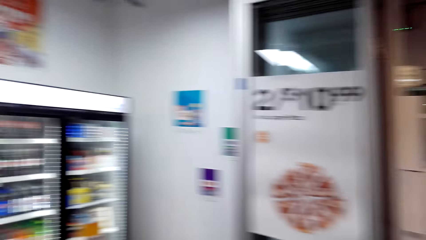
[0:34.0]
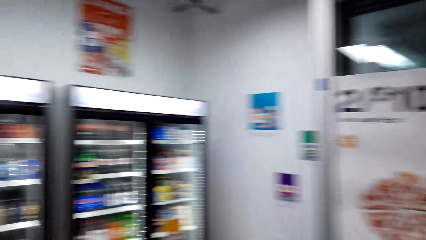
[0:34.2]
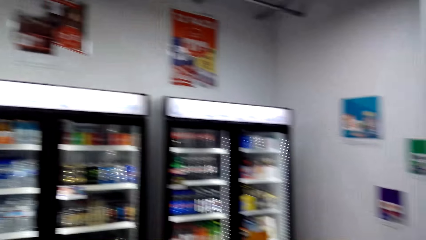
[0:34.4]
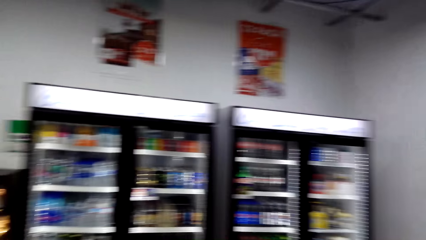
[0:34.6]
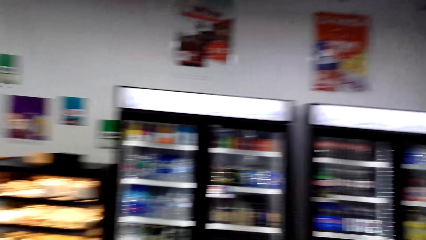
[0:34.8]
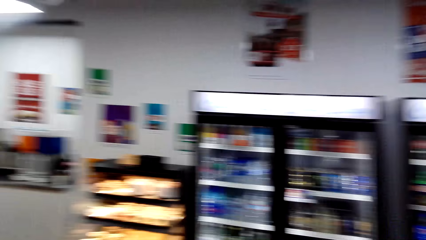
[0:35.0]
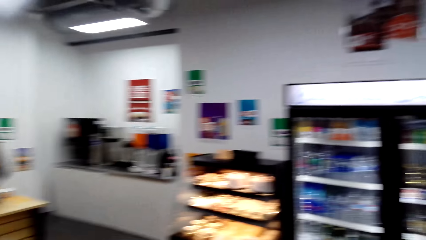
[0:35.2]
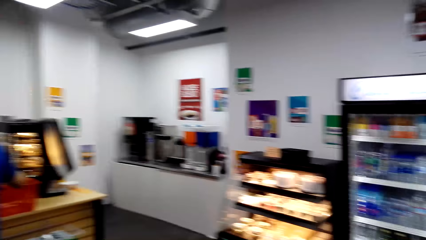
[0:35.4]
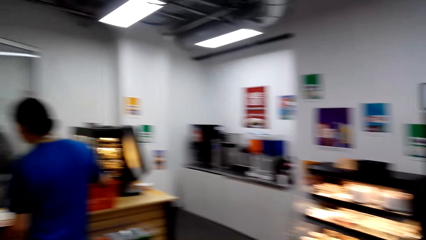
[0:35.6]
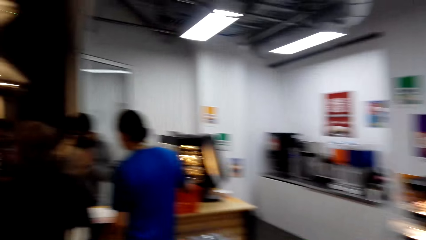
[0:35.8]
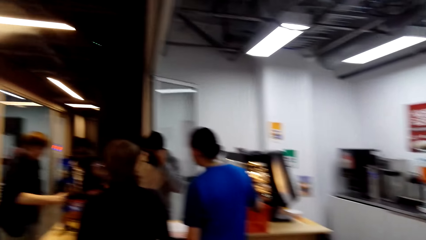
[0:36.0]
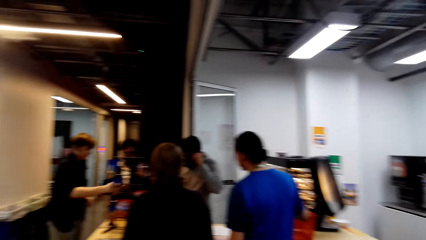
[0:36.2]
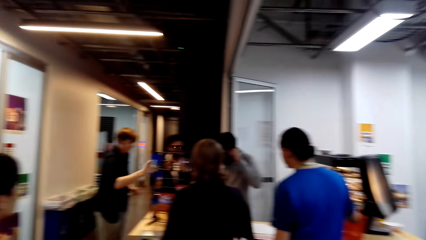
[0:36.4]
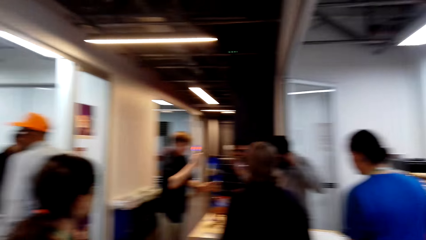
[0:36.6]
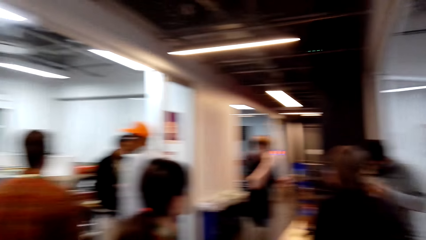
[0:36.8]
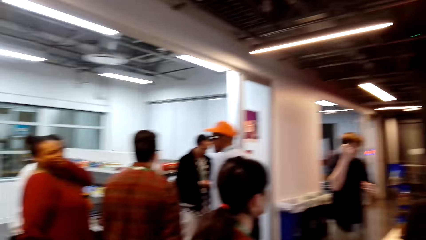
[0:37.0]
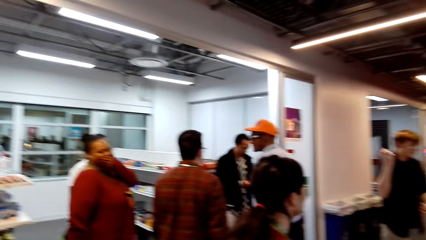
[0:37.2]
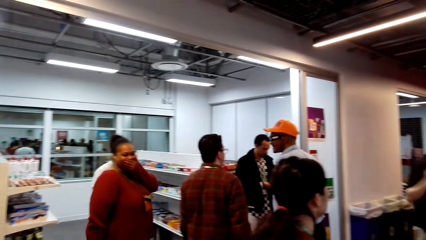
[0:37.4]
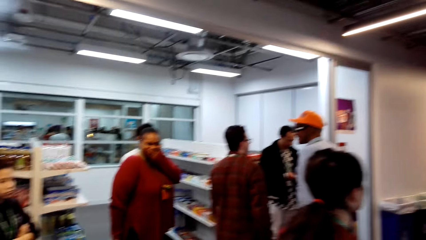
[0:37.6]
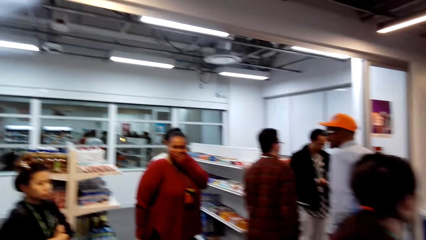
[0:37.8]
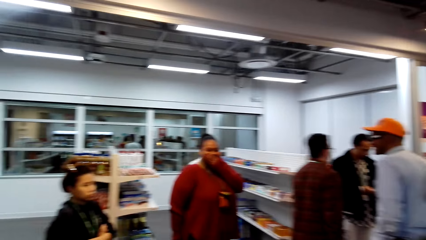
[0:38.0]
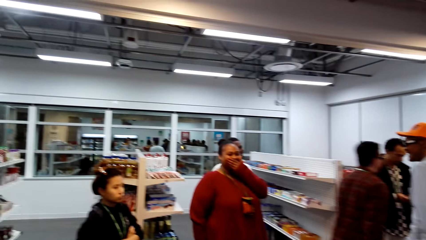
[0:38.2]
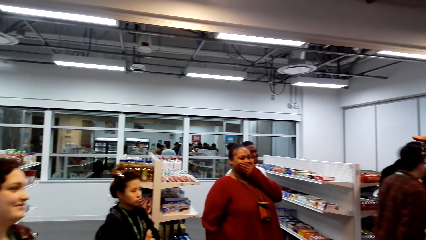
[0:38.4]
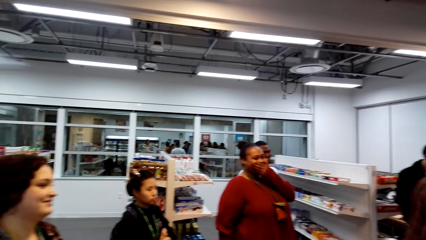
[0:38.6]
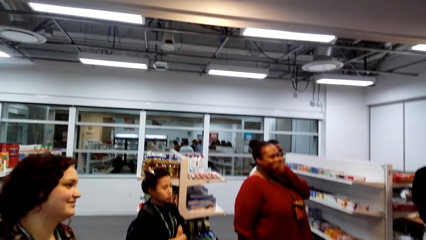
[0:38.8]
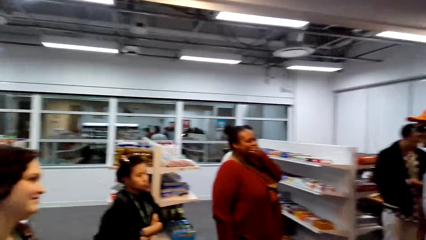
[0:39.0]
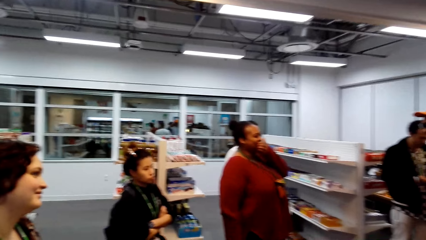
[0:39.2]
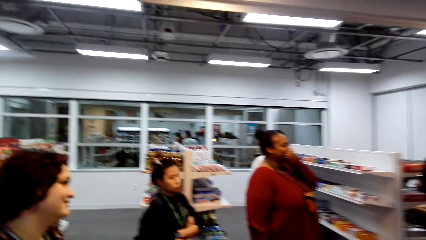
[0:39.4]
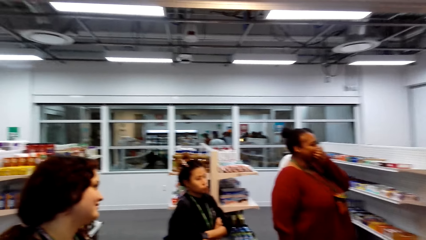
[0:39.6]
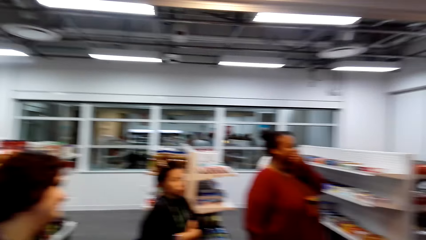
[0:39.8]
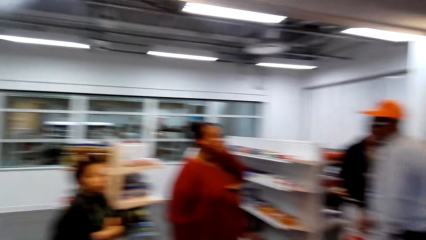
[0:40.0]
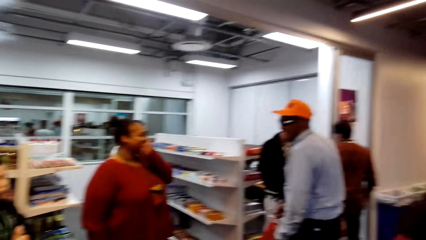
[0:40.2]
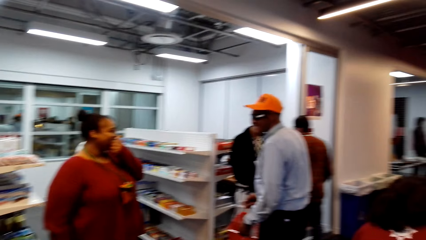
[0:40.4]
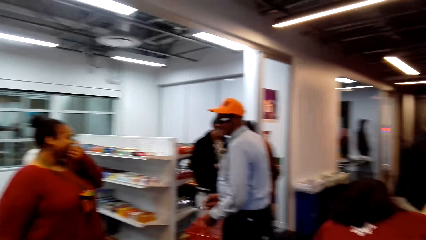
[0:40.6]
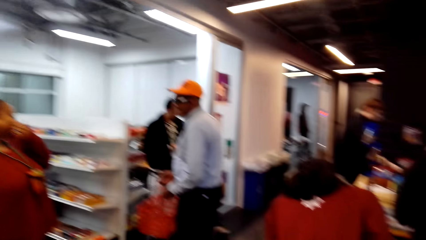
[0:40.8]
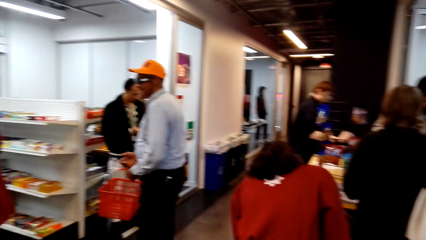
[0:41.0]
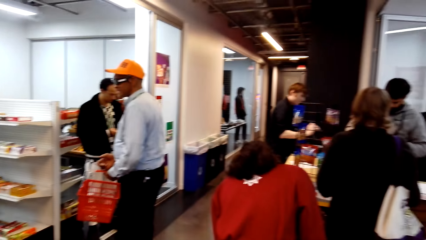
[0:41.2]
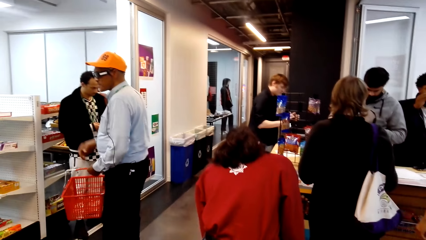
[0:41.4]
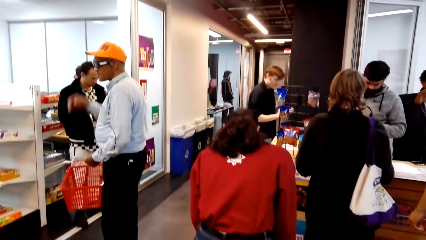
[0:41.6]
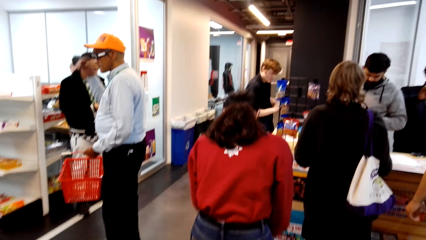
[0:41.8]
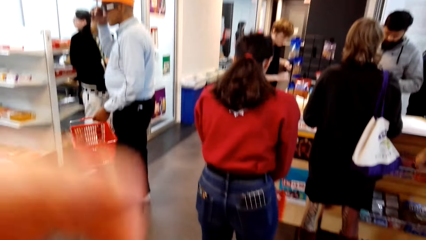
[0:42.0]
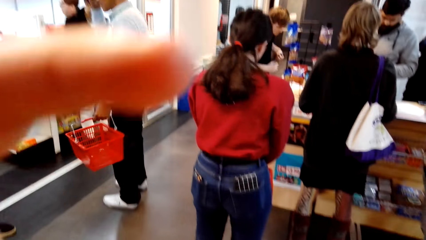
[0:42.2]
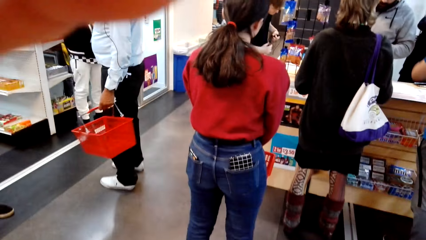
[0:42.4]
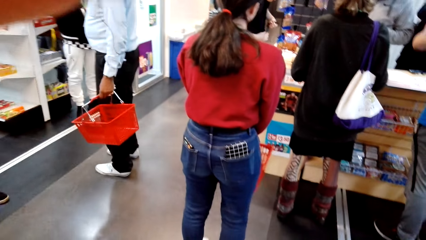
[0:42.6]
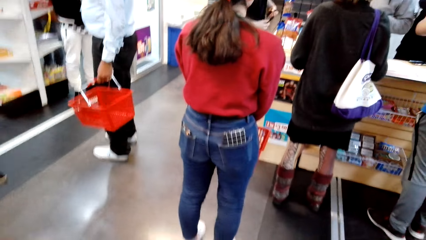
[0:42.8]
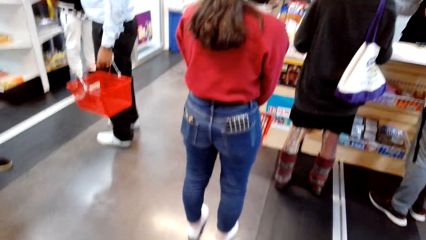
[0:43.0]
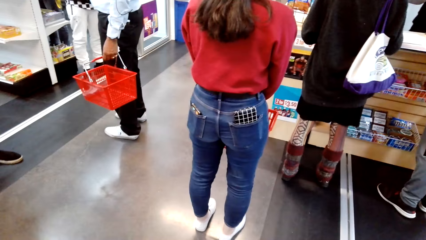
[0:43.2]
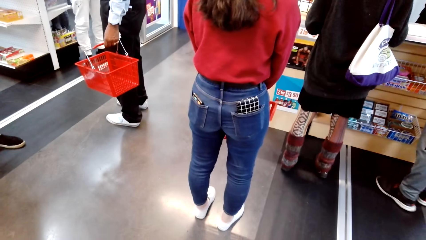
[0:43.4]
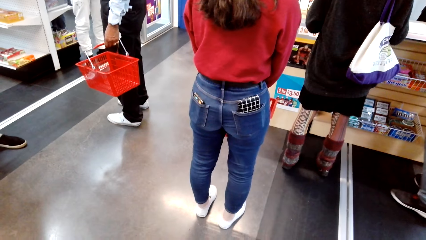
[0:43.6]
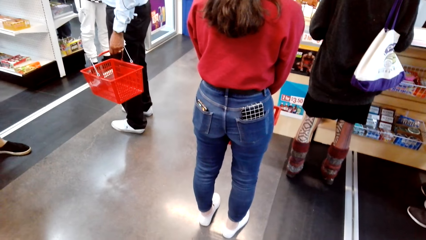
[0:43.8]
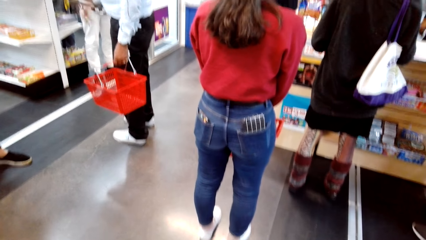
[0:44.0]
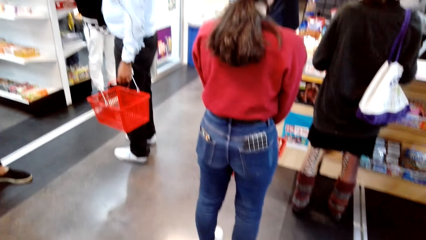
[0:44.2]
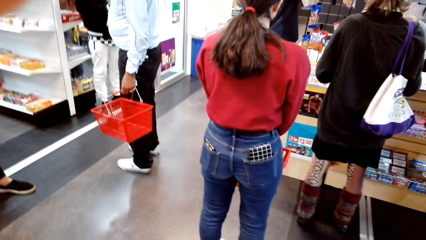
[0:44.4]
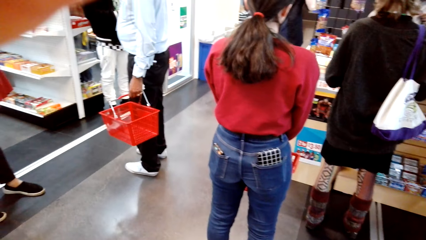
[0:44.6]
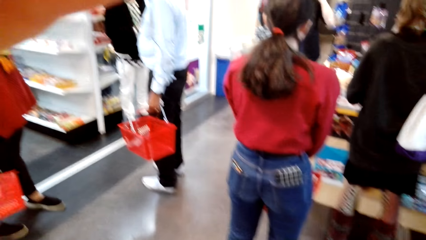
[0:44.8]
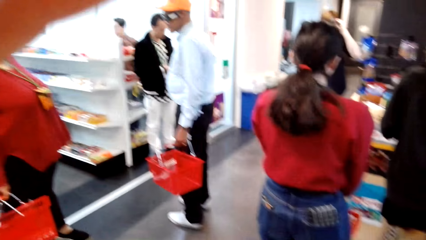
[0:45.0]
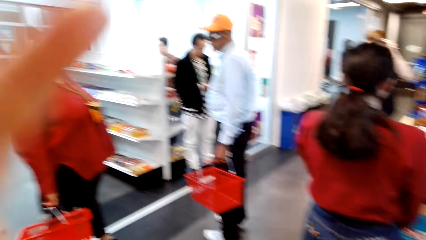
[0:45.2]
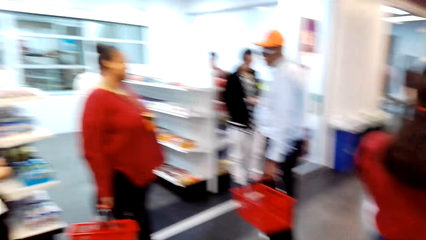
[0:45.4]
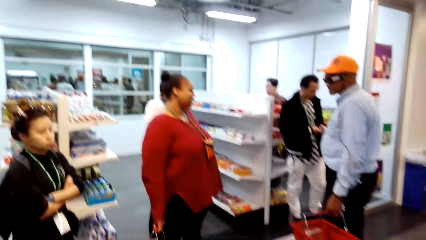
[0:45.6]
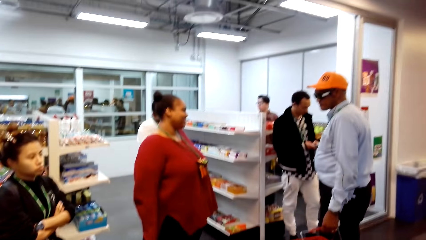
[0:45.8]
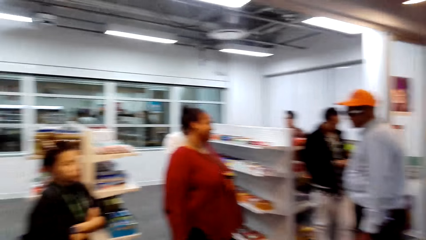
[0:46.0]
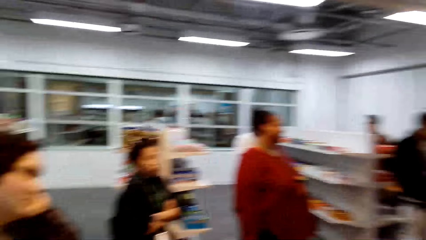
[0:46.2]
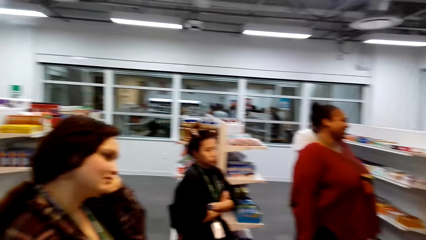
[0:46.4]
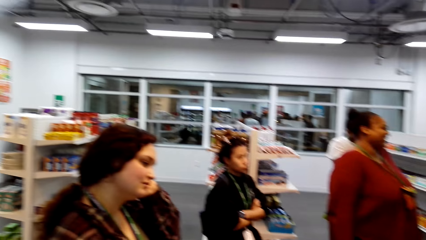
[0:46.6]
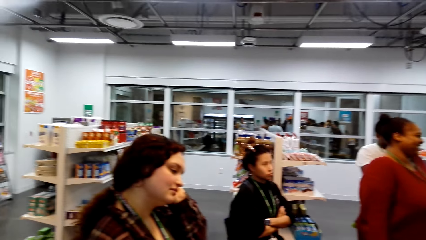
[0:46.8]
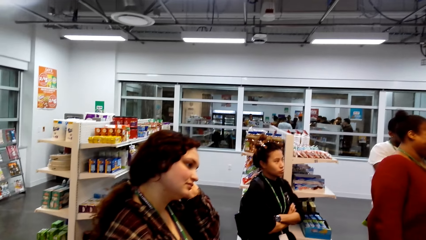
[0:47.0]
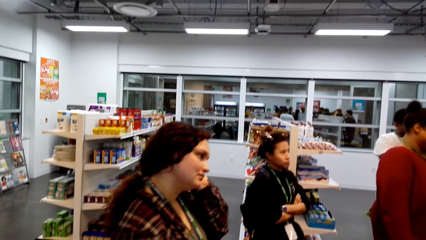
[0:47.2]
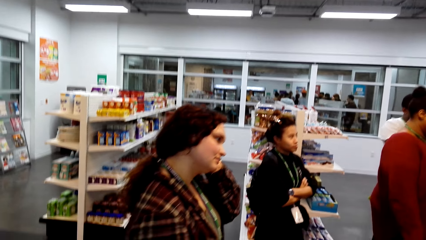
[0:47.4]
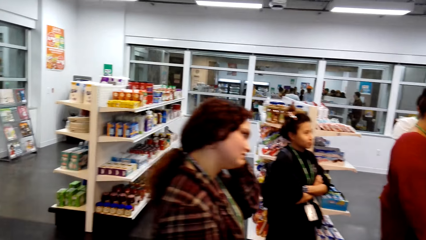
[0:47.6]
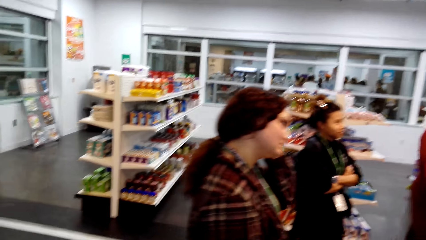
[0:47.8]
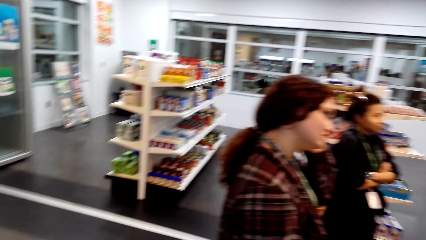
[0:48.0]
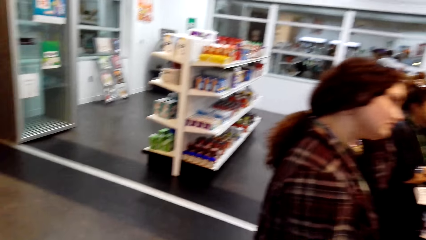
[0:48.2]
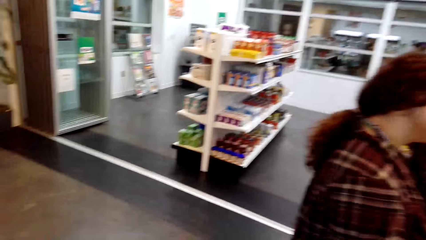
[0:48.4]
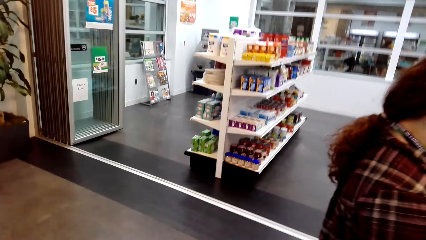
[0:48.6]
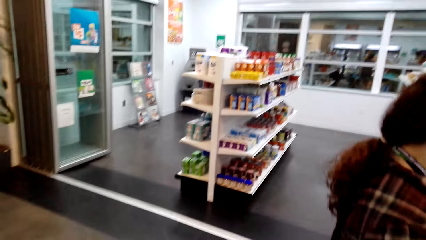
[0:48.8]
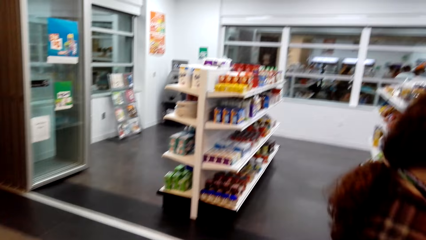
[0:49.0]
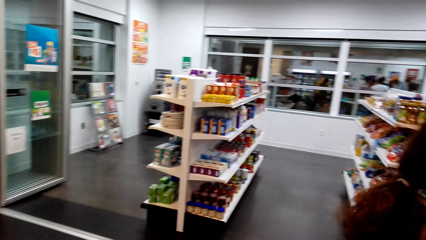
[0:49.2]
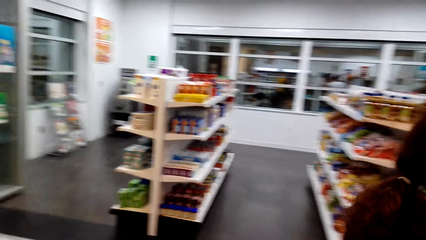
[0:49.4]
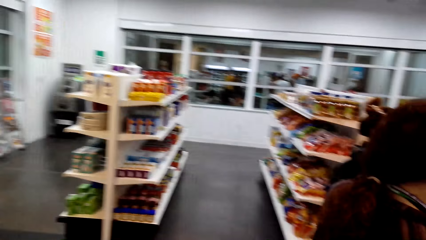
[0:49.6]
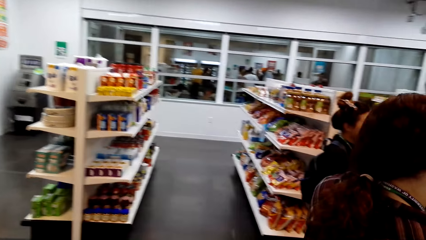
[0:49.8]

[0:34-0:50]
The camera wearer adjusts the camera. They look around the supermarket. They walk around.
